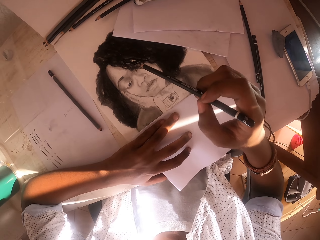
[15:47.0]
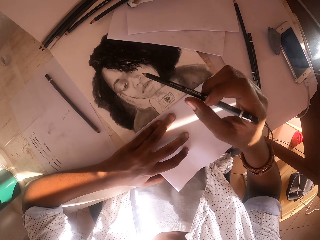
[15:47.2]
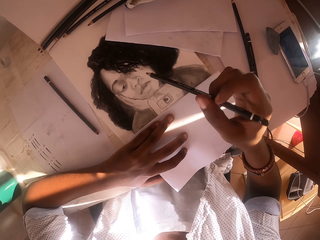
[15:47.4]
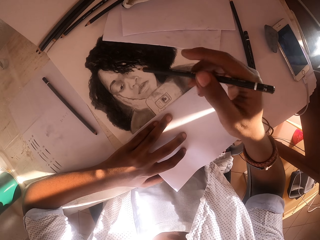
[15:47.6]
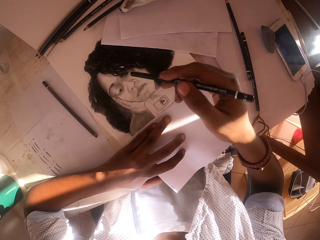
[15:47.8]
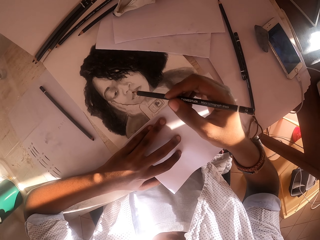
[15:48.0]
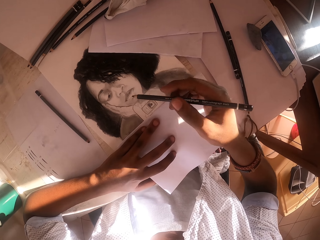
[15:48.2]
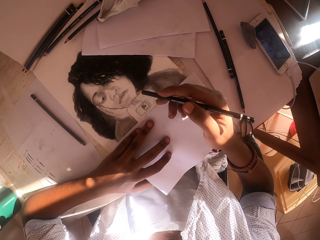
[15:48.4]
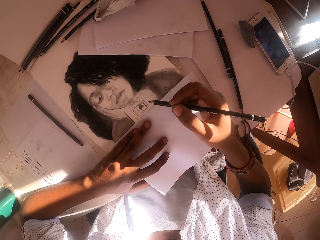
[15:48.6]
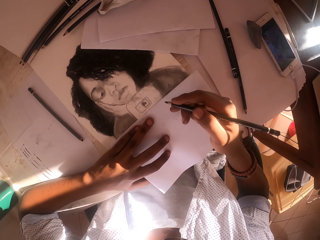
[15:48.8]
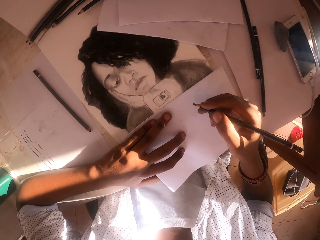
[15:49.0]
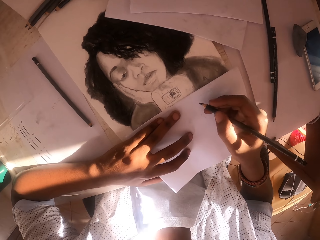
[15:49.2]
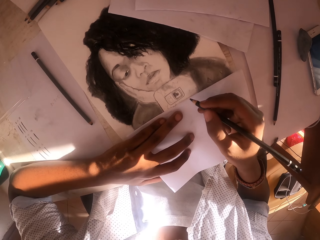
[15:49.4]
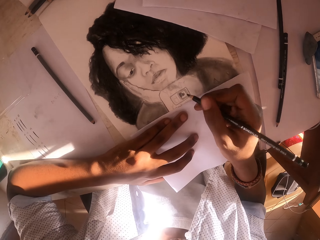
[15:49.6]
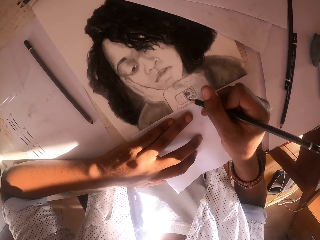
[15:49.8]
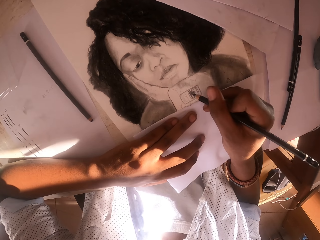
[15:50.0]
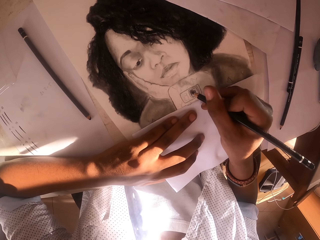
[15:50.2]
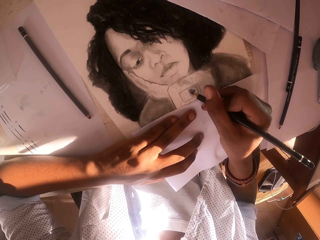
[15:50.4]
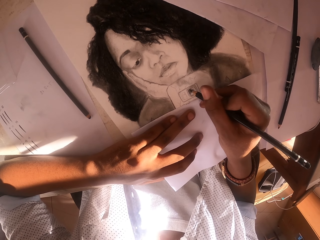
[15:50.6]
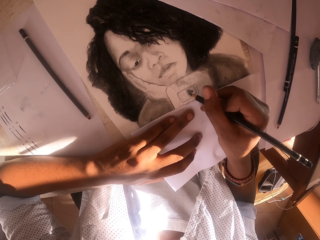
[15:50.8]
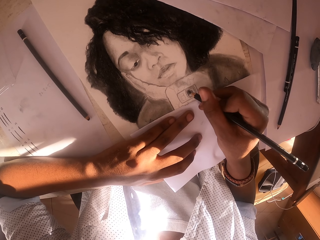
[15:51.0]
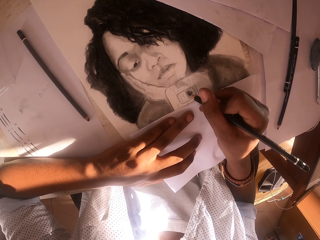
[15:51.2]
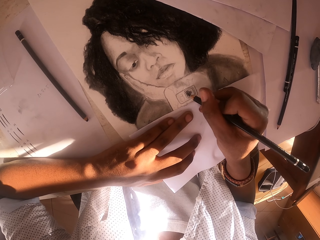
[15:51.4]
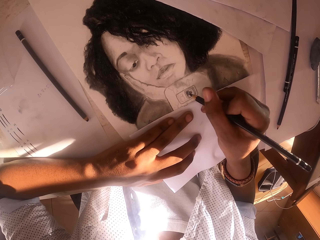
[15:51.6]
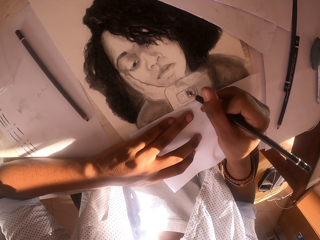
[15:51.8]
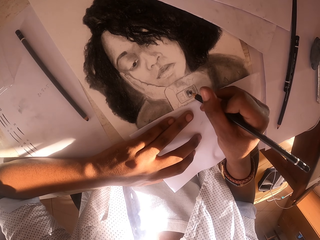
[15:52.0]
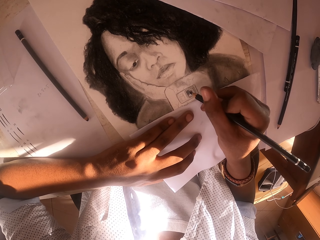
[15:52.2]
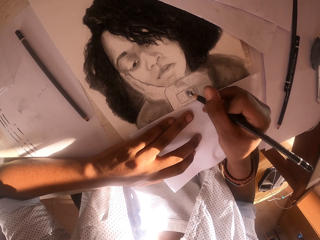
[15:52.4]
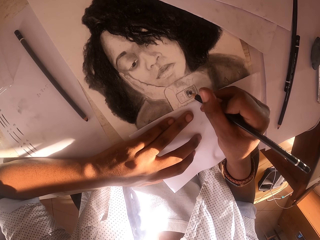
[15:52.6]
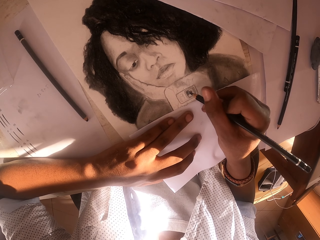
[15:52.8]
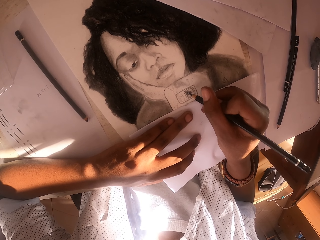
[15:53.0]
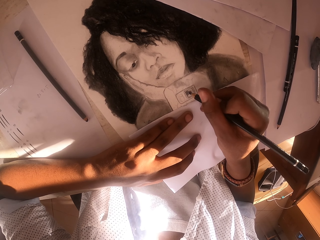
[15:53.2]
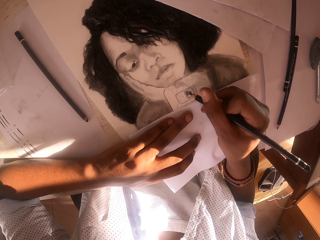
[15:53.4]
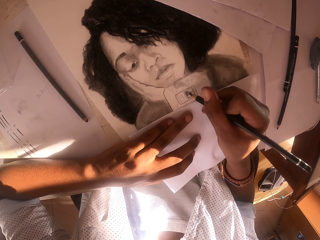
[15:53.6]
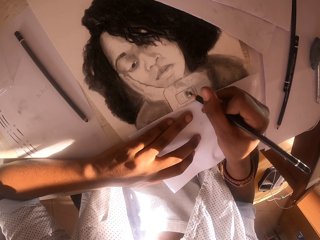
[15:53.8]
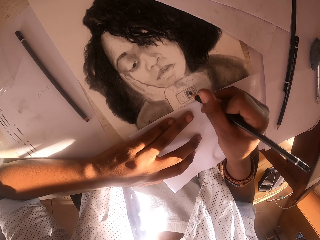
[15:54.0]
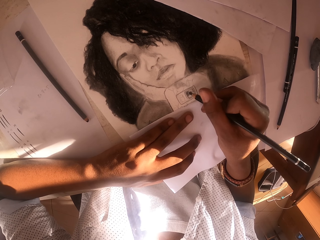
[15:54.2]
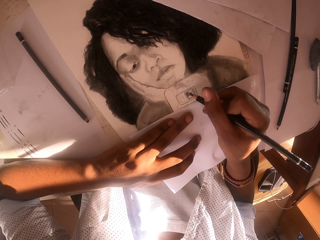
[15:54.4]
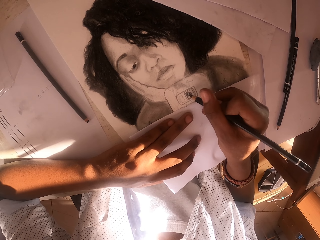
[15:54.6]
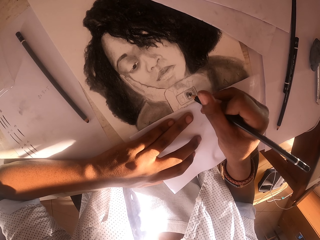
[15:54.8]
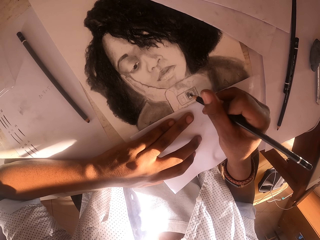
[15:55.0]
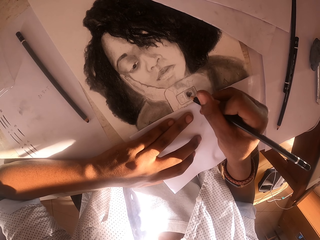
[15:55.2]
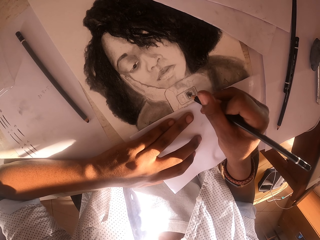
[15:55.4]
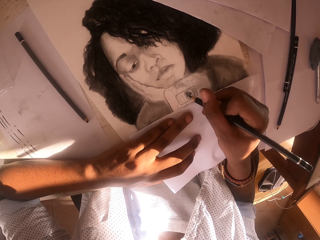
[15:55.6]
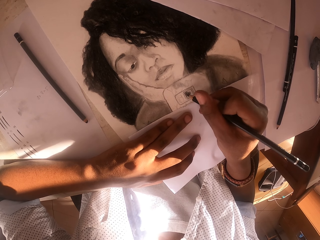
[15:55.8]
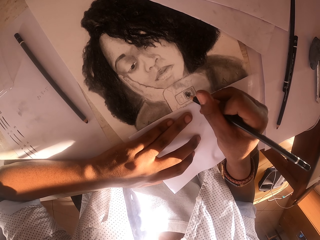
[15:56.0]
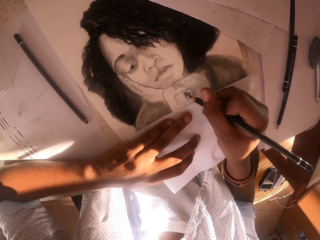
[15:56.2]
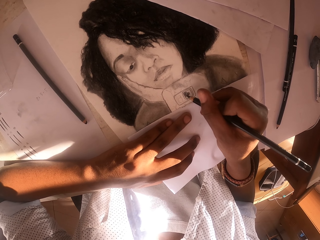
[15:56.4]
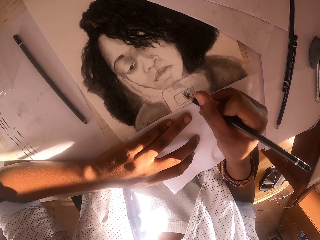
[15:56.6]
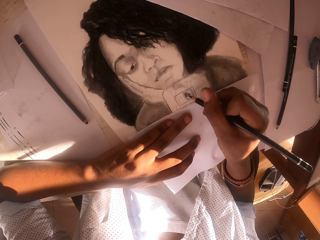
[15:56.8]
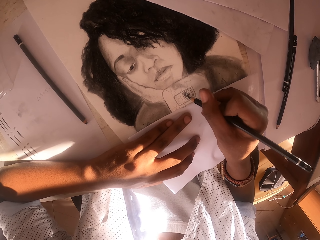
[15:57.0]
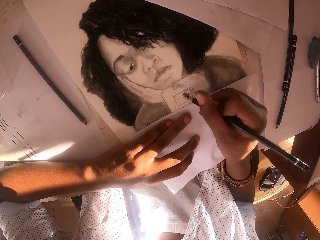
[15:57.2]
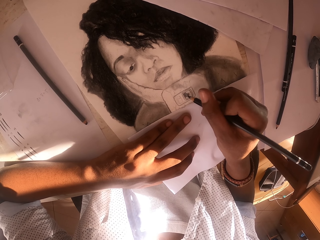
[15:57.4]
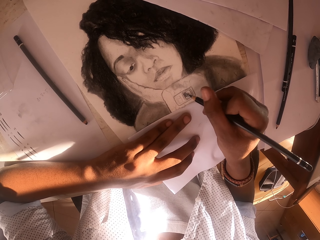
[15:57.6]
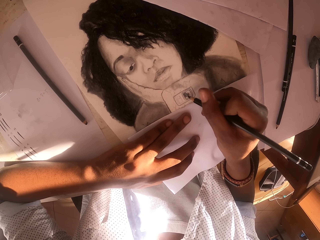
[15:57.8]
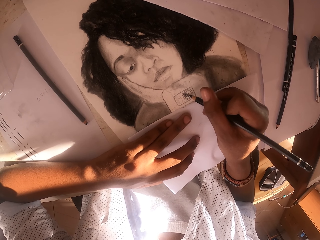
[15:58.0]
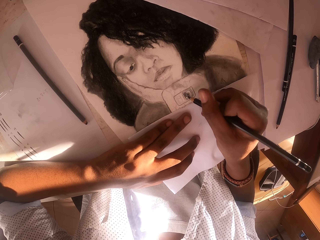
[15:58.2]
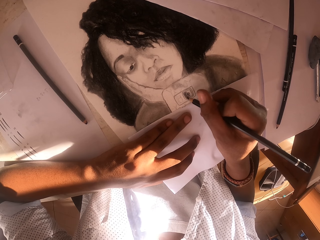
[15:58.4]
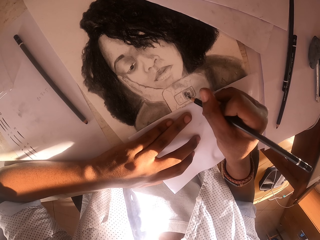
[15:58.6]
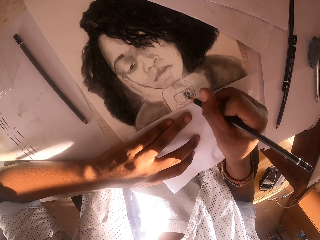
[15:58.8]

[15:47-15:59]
The camera wearer moves the drawing pen on the hand. They draw the picture on the paper. They shade the drawing.

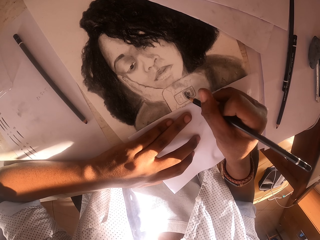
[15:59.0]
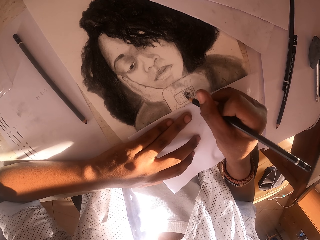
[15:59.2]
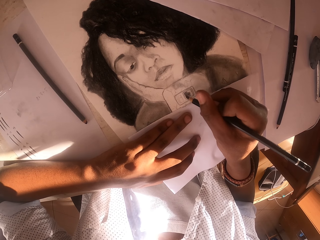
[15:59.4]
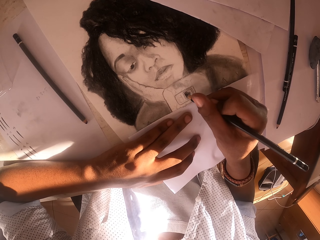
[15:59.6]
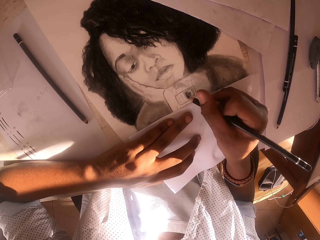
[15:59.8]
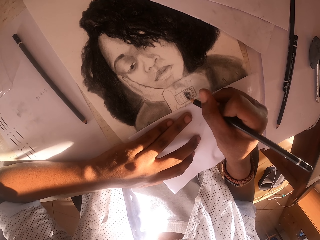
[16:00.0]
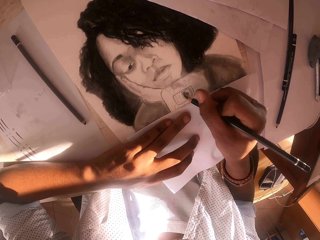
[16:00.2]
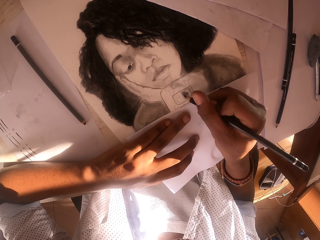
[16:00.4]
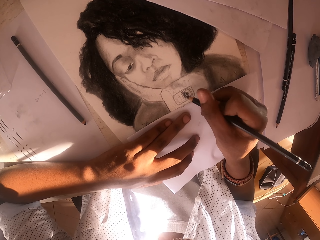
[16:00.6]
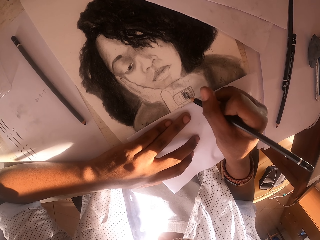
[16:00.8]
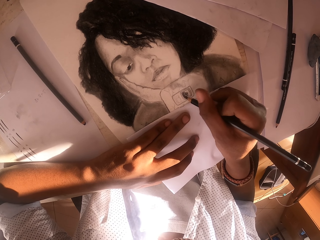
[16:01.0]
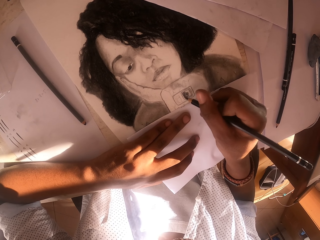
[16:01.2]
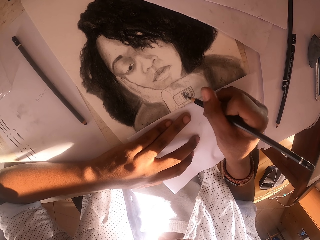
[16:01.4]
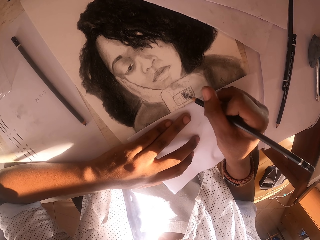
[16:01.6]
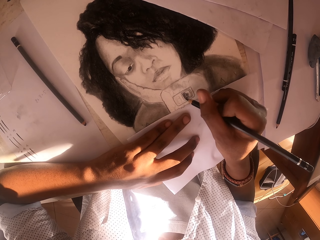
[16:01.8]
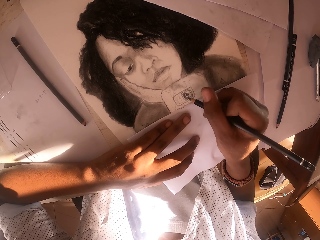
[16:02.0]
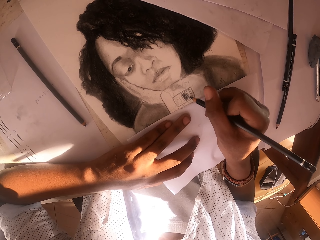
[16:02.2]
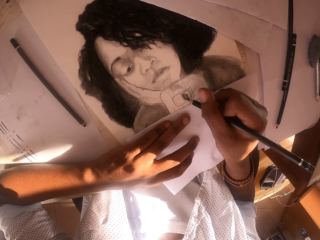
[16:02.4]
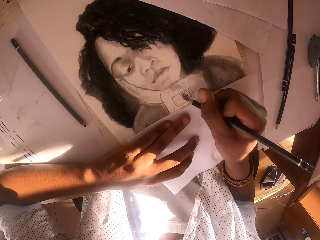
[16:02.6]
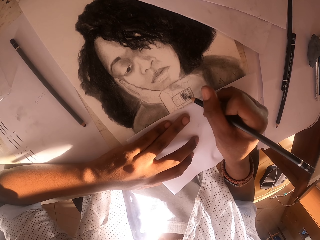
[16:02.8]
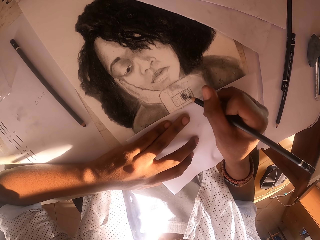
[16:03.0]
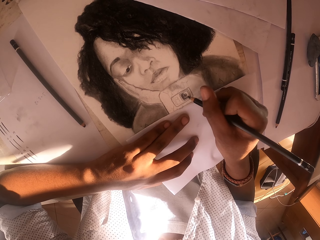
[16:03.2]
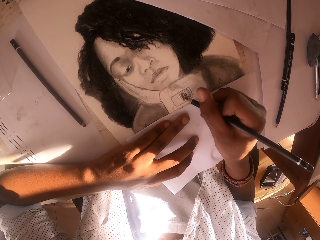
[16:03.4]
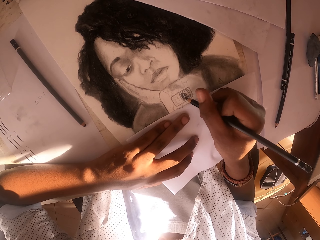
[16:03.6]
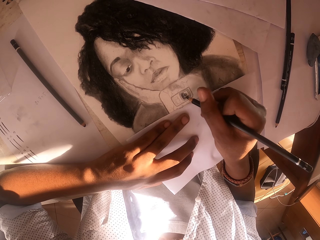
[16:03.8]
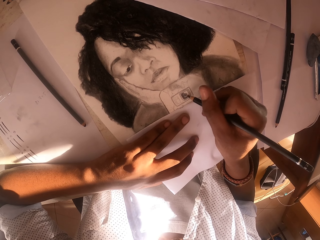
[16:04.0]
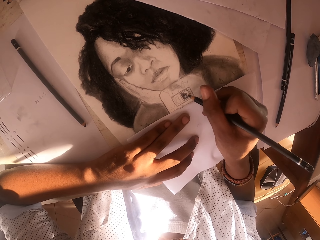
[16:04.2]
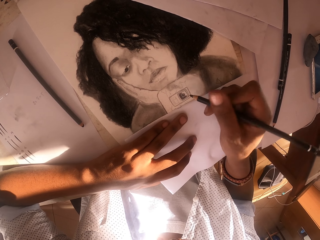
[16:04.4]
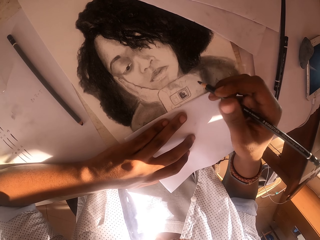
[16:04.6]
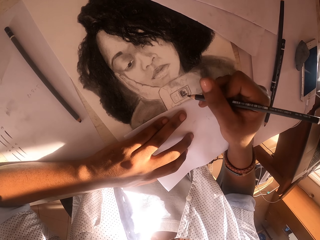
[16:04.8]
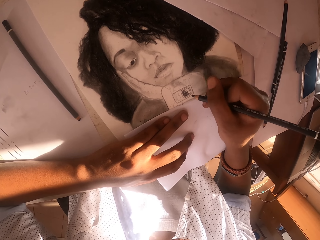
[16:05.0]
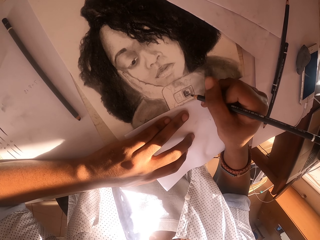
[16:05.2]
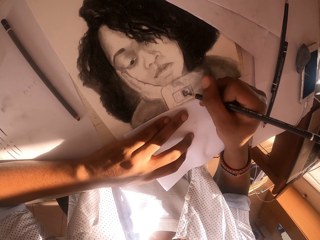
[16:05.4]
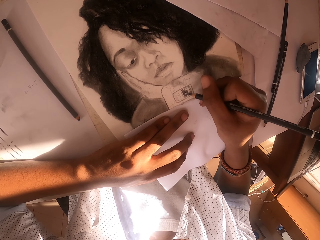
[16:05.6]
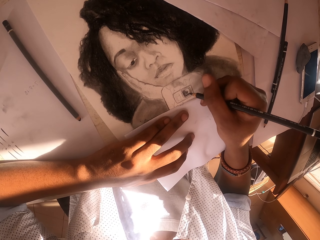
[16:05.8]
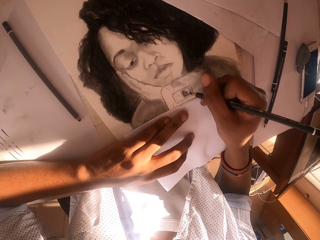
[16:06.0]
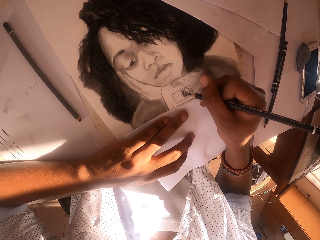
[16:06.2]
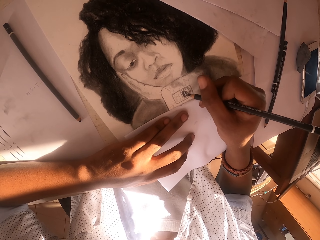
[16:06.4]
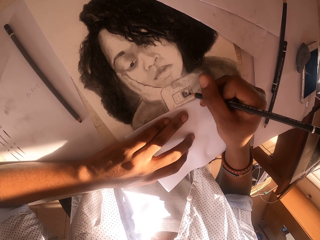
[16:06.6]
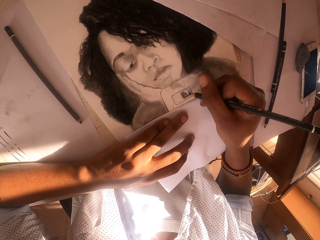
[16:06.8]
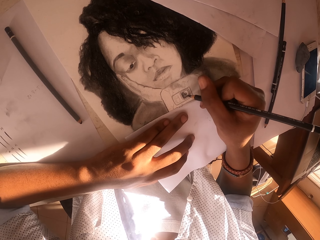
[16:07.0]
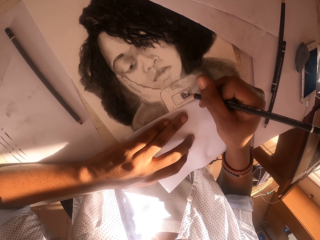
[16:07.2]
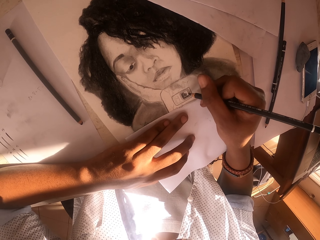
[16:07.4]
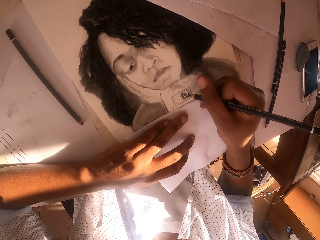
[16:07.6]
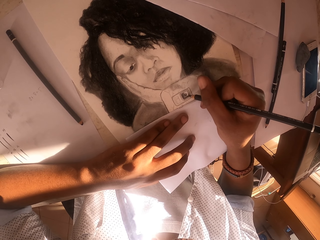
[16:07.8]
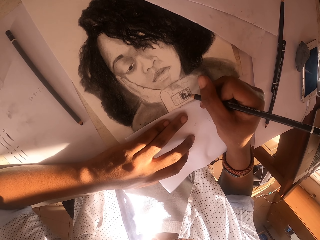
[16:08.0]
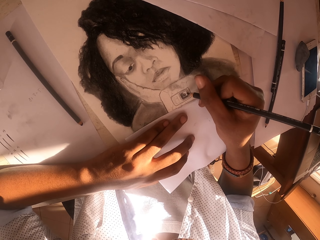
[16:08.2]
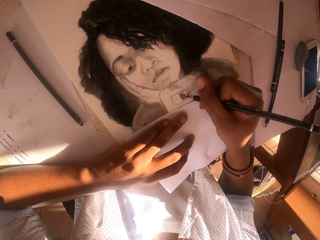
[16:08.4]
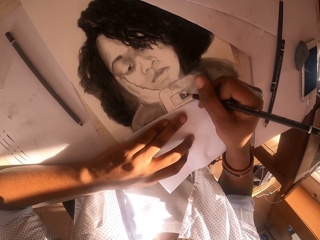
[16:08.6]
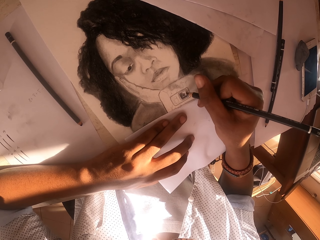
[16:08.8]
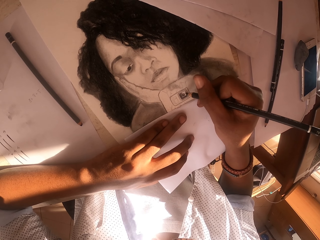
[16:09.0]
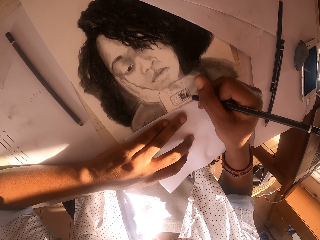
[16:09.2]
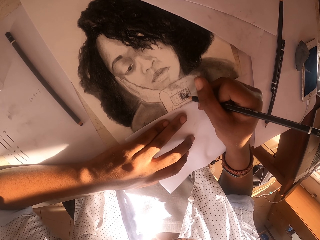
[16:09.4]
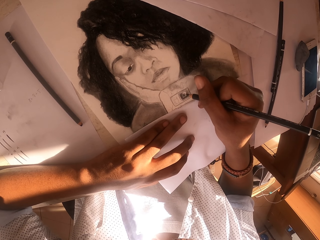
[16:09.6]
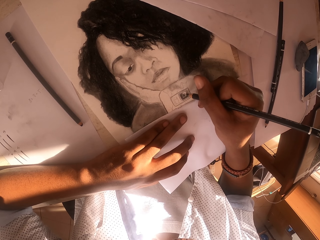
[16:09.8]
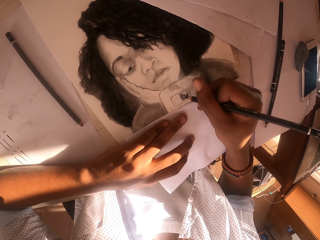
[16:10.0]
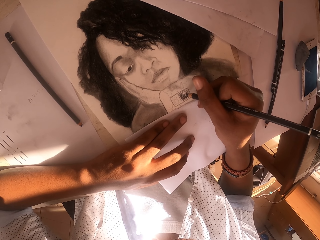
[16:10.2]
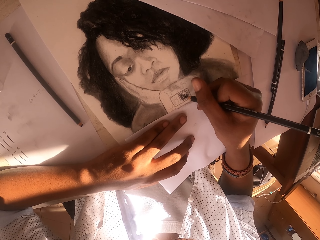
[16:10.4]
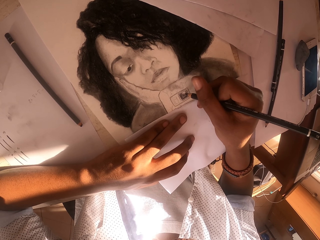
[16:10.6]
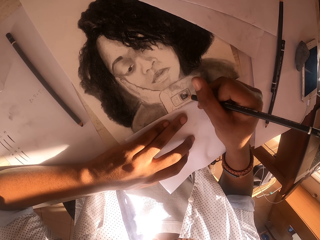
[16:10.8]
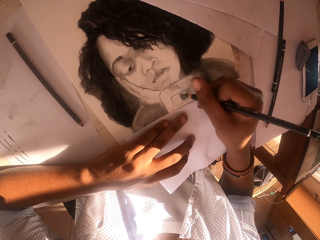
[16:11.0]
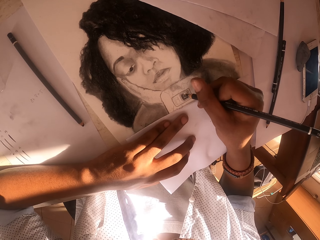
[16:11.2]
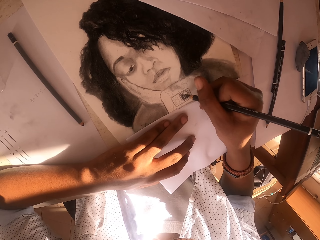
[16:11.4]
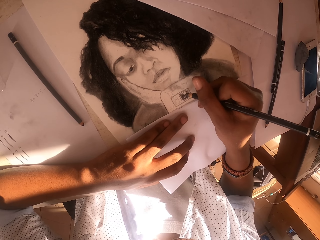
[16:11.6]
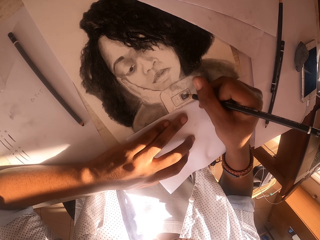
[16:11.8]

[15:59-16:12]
The camera wearer adjusts the drawing pen on the hand. They draw the picture on the paper.
